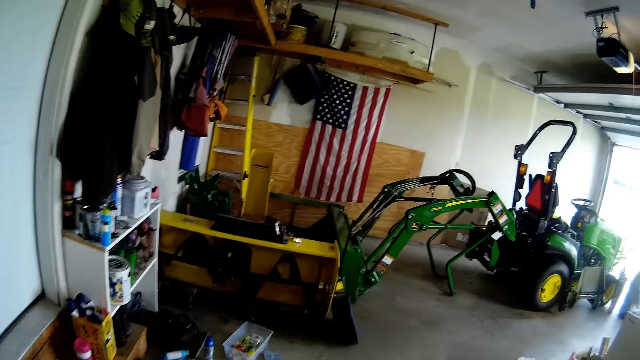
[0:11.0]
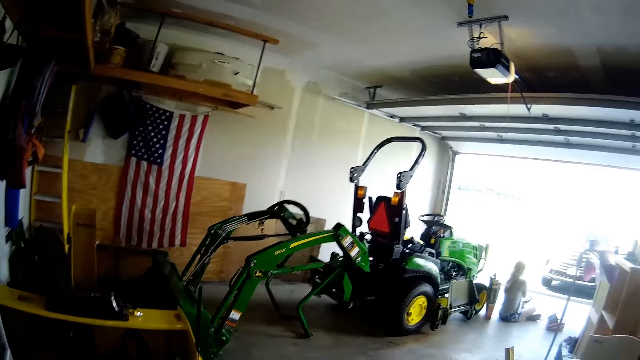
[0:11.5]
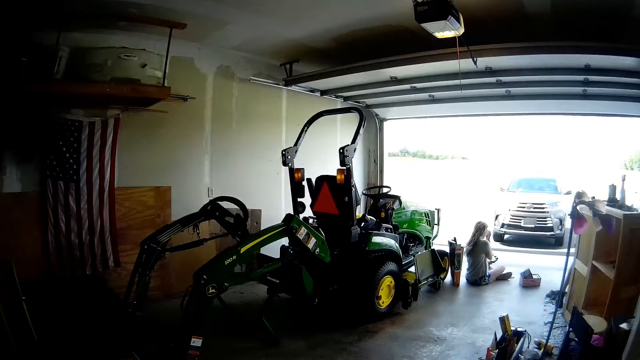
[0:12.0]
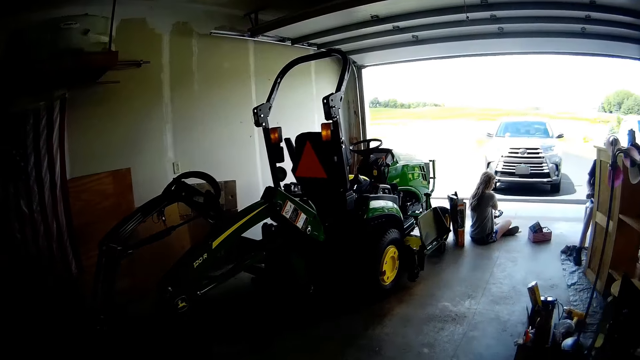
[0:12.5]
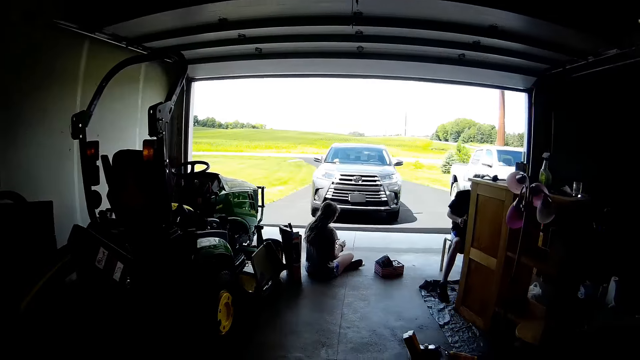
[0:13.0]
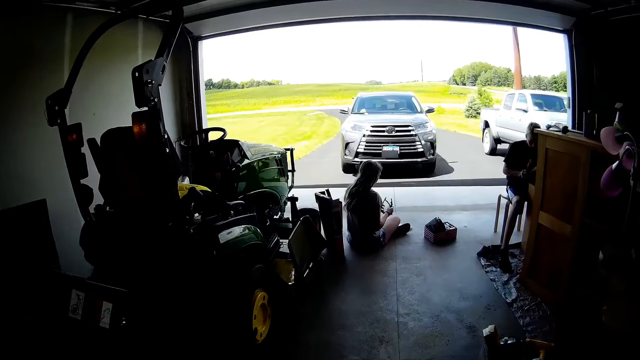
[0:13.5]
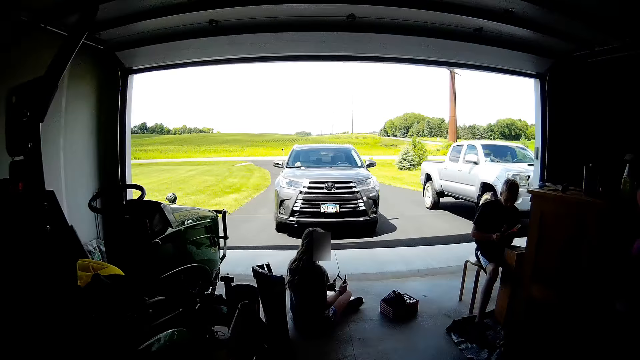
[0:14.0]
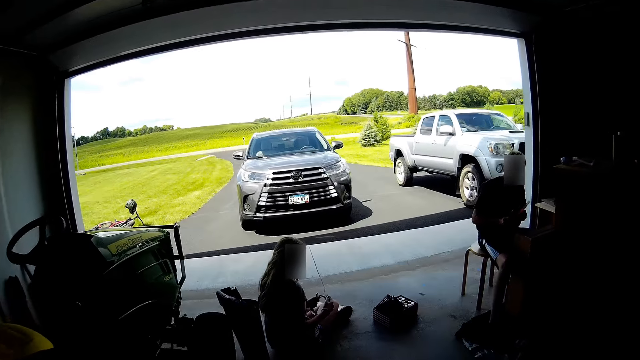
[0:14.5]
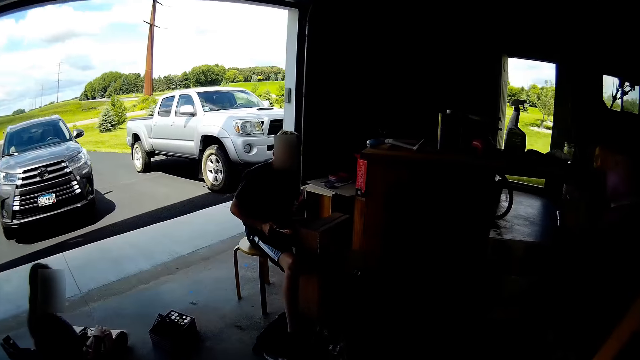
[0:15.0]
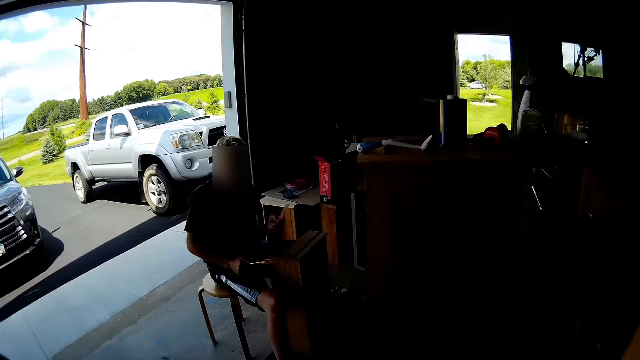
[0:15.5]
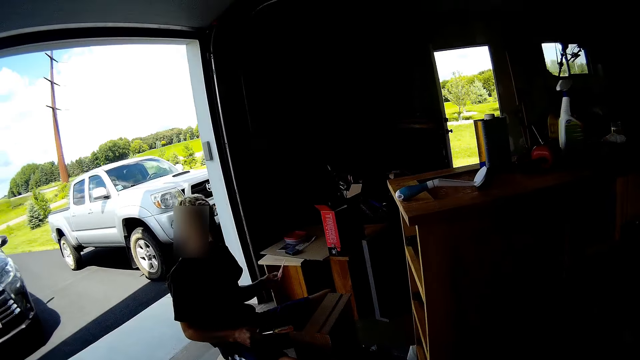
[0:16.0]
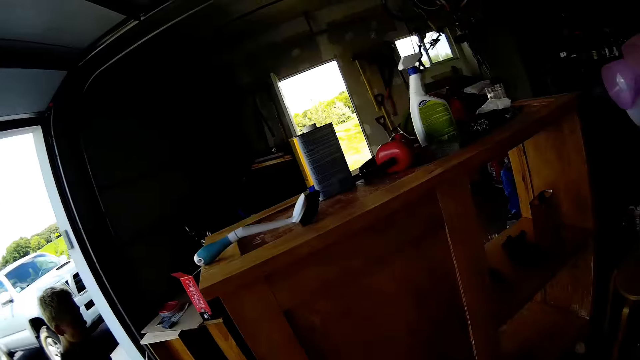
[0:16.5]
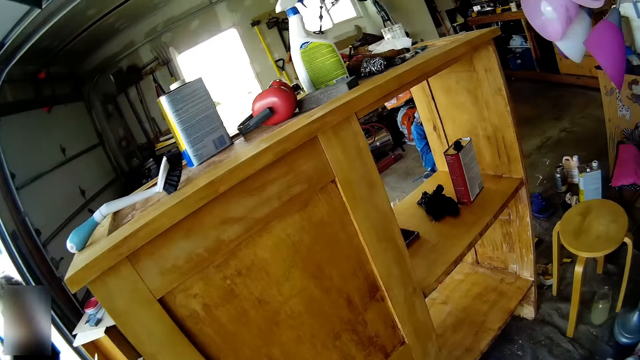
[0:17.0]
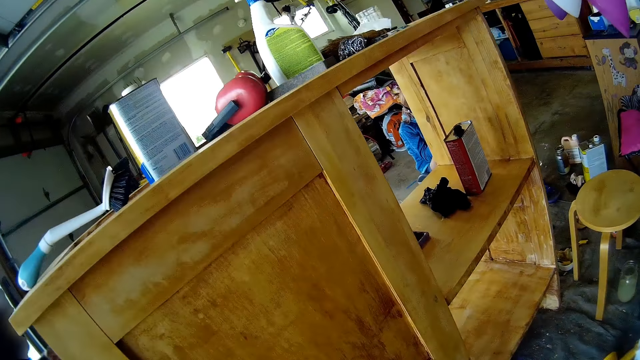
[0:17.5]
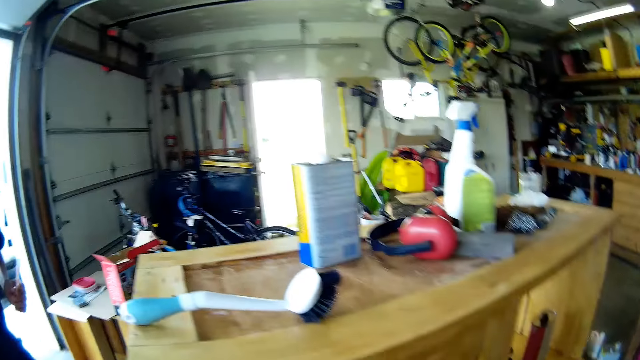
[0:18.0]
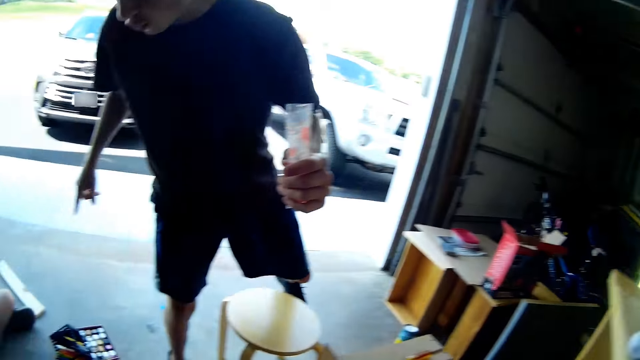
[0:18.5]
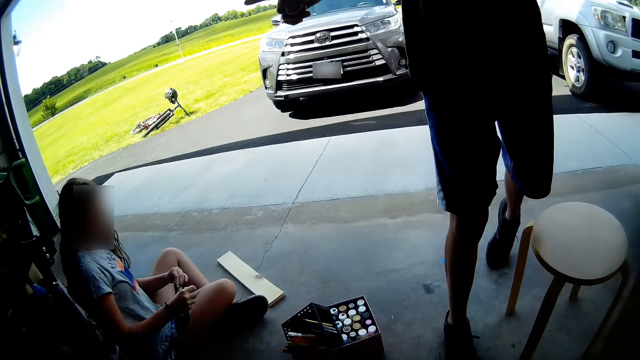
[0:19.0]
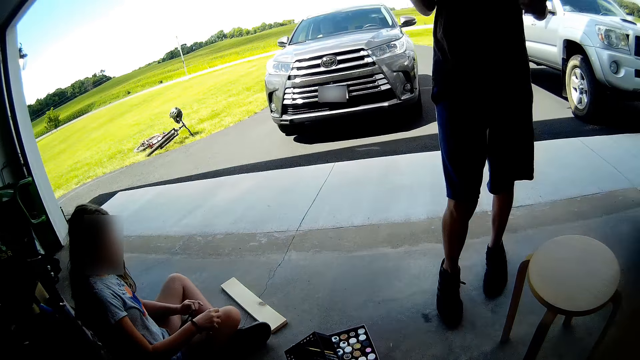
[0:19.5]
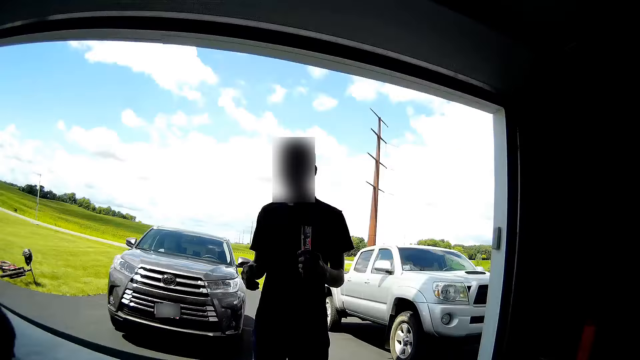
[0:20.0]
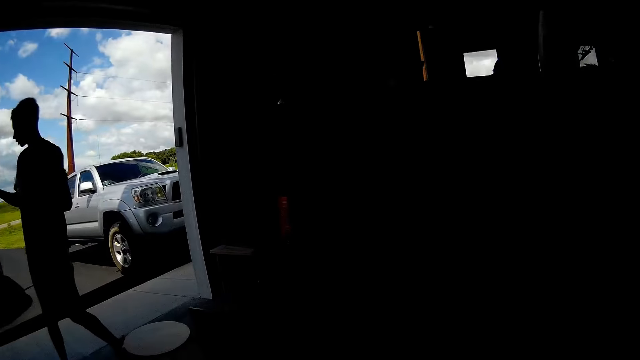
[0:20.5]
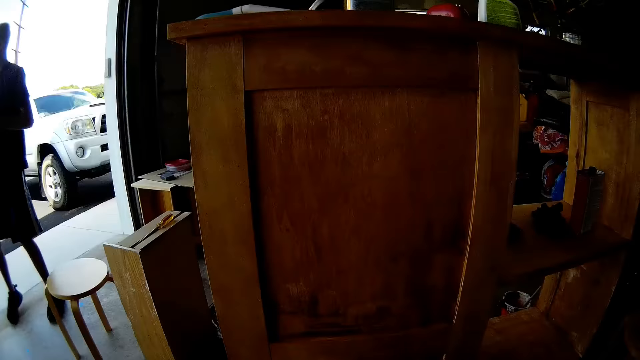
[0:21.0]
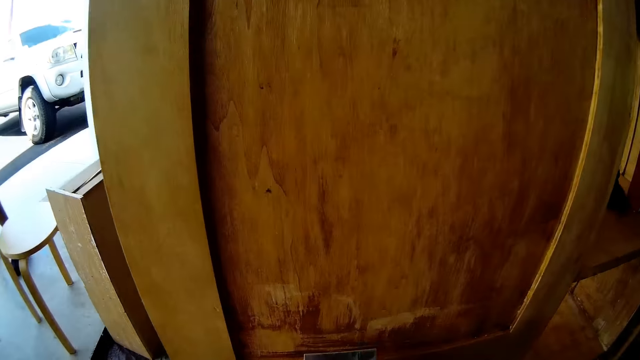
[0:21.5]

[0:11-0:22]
A woman sits on the floor. A man sits on the floor. The camera wearer talks to a woman. They stand on the floor. The man stands on the floor.

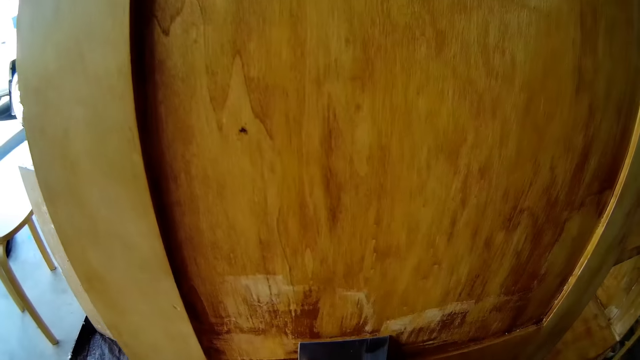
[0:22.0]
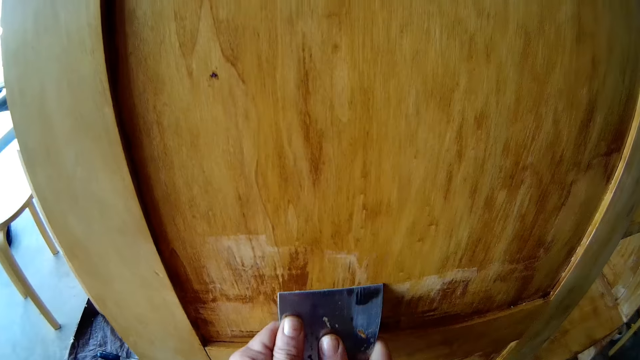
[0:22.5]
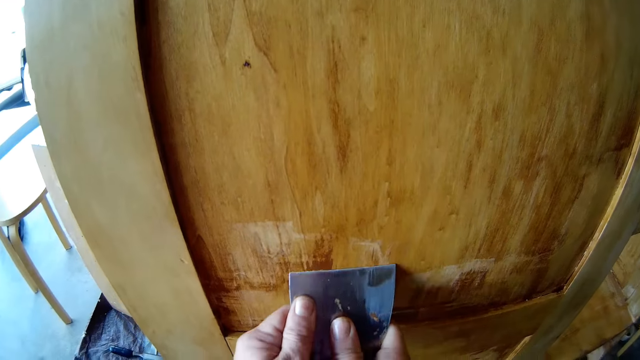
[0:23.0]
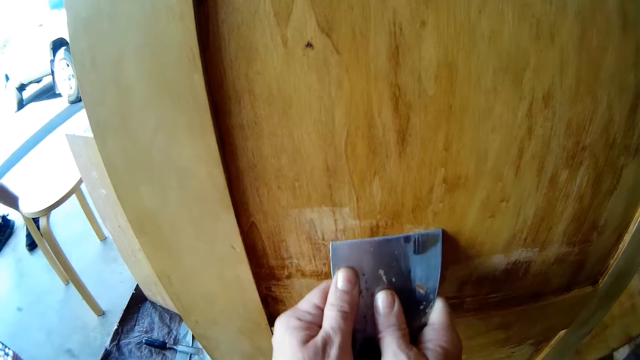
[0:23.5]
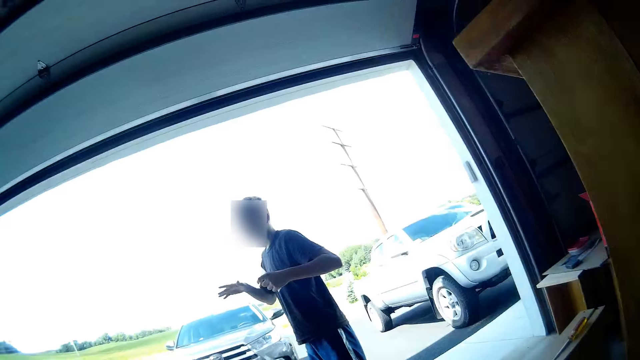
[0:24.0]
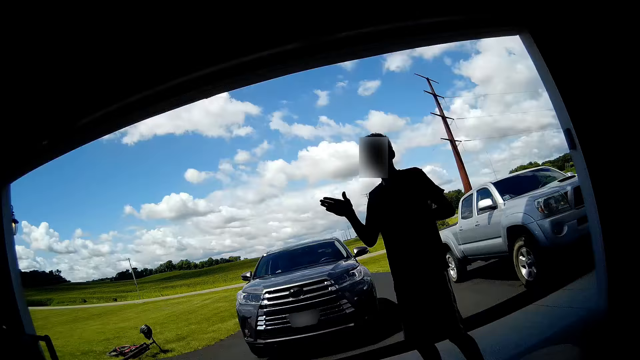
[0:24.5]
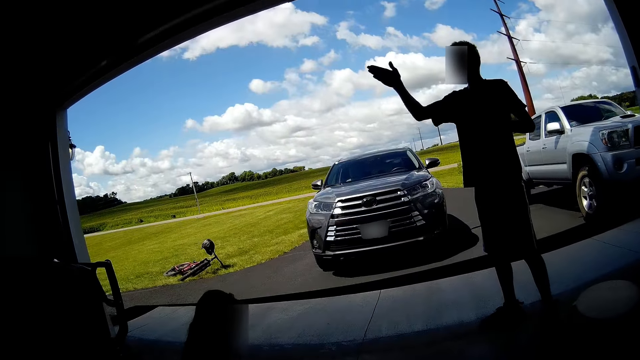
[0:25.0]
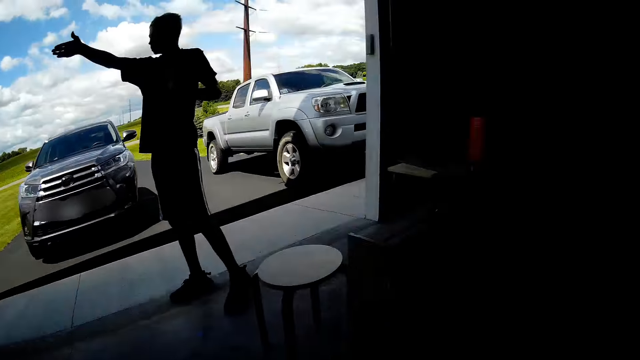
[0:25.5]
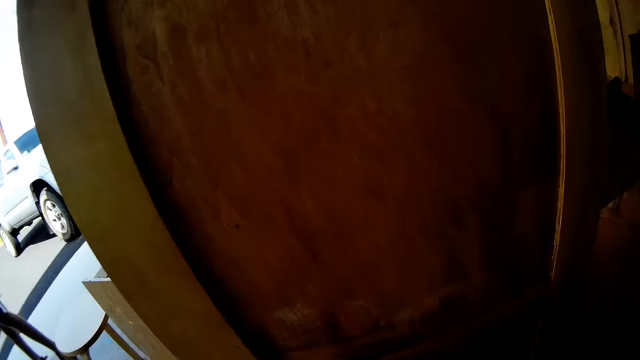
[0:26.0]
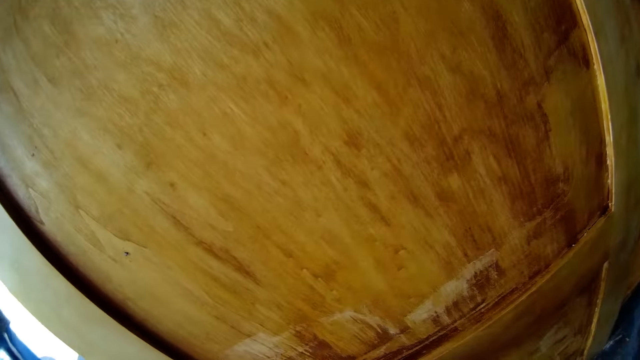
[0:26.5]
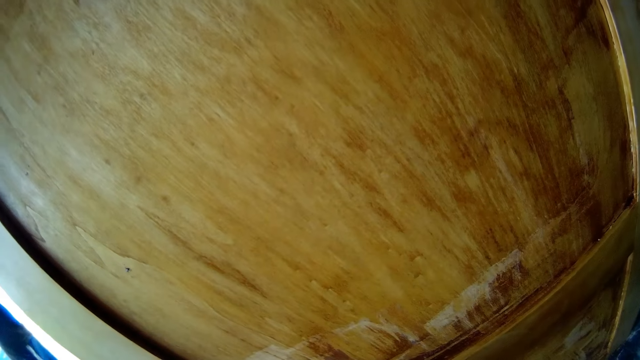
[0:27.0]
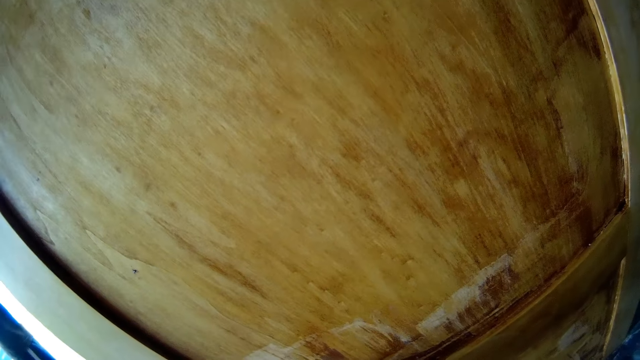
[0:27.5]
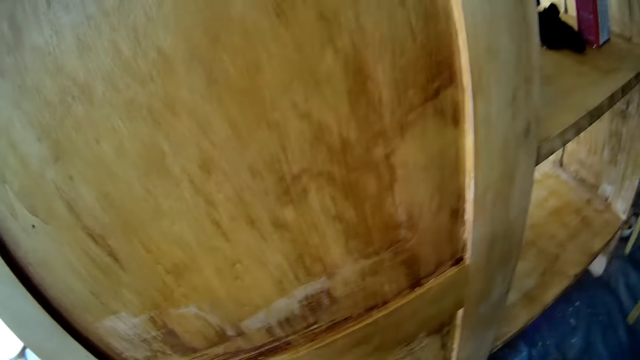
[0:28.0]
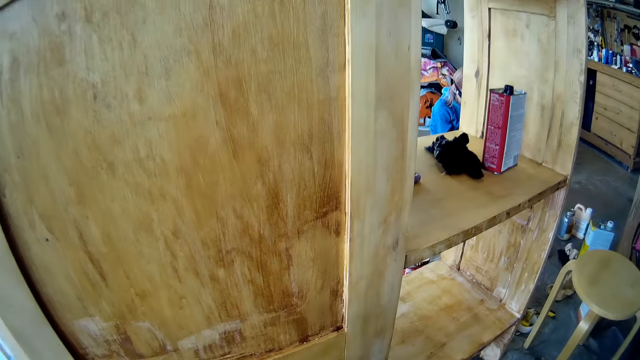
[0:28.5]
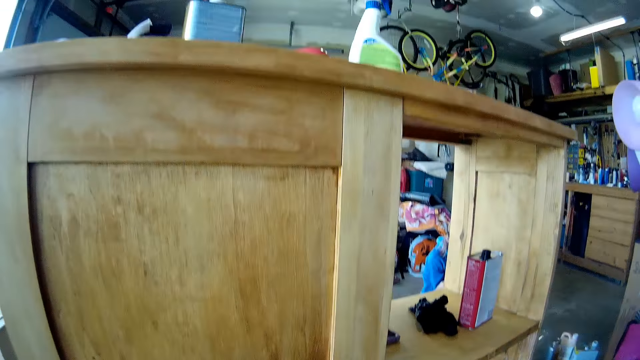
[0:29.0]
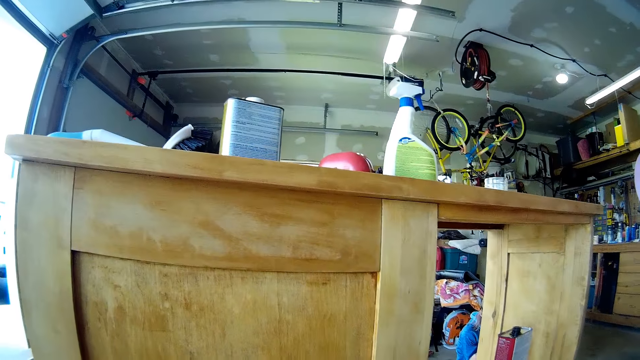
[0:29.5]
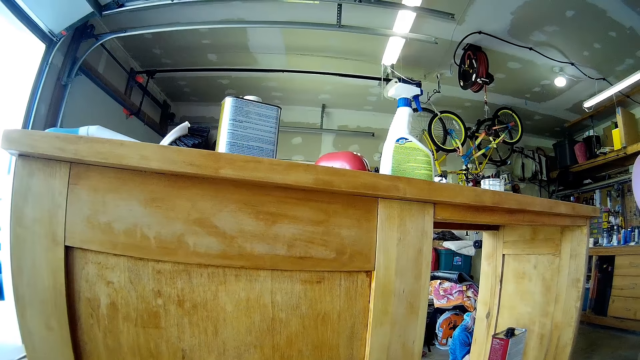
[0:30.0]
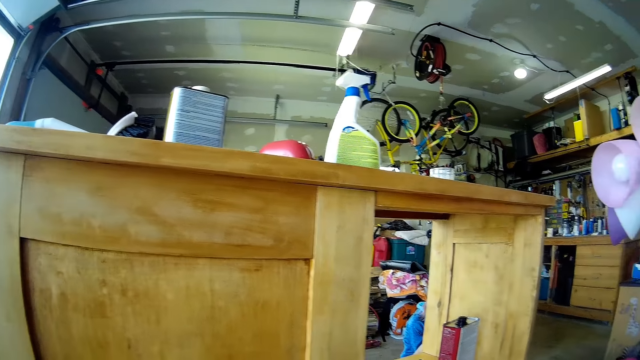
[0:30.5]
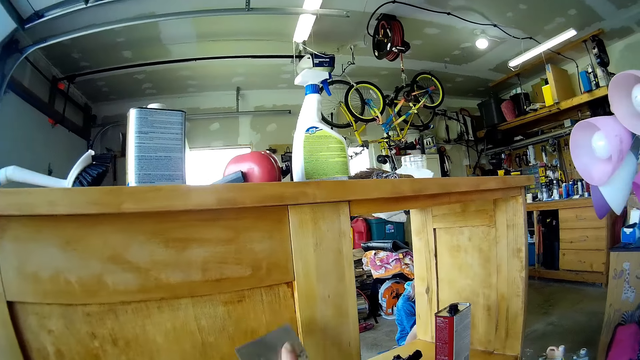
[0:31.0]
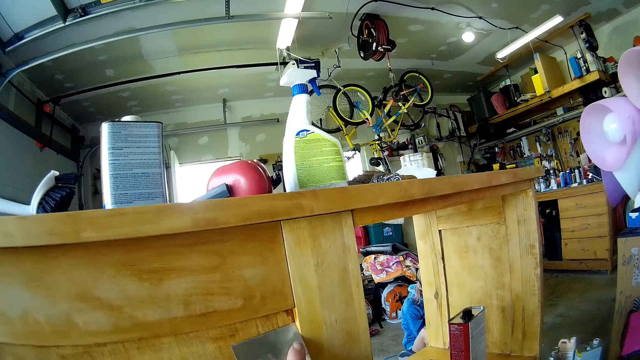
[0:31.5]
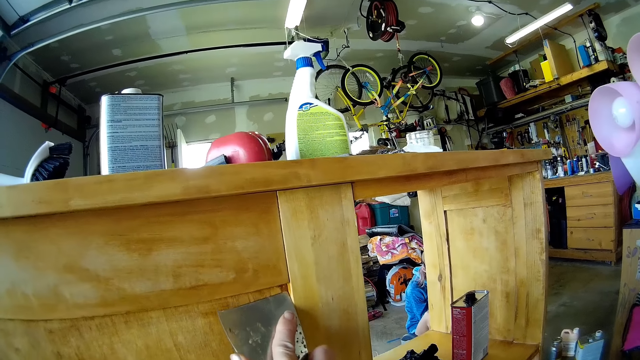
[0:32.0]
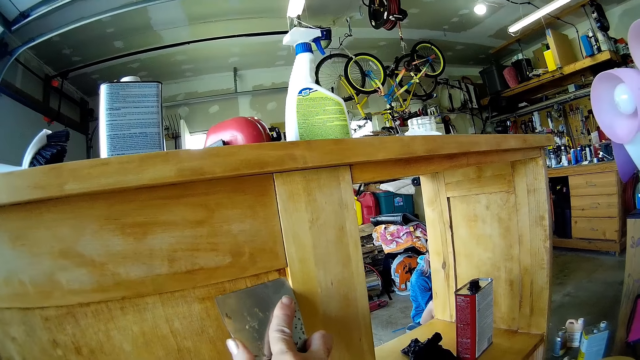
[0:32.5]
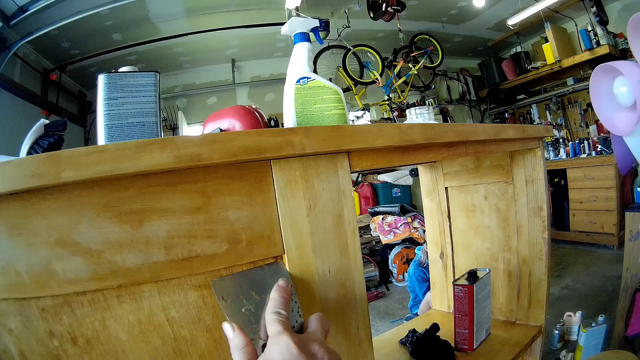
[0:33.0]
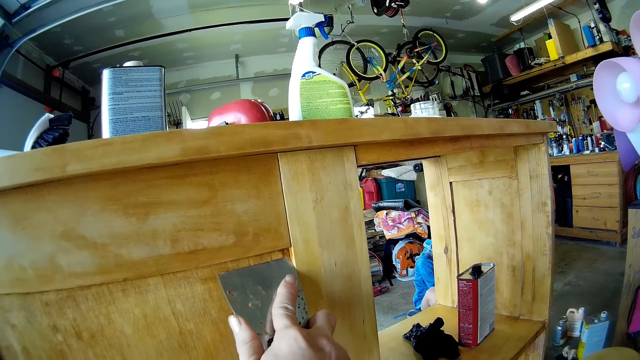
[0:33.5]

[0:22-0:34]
The camera wearer scratches on the table with a scraper. They hold a chisel. They remove paint from the cabinet. A man stands on the floor. The man talks to a woman. The camera wearer looks around. They scratch on the table with the scraper. They remove paint from the cabinet.
